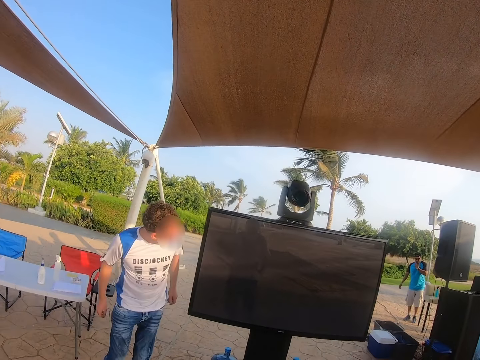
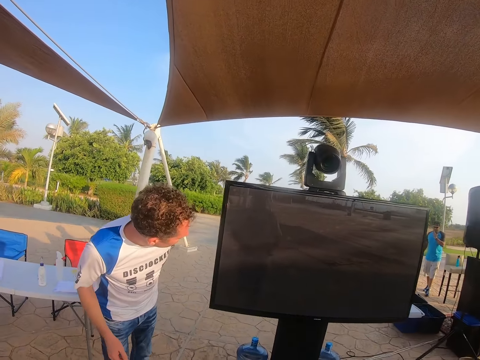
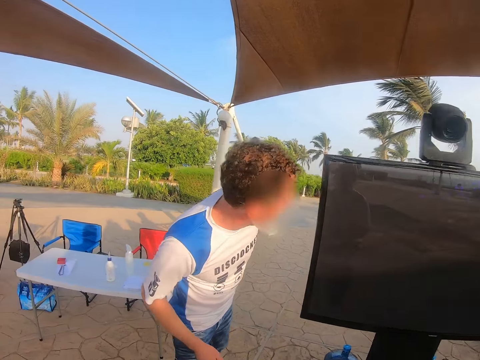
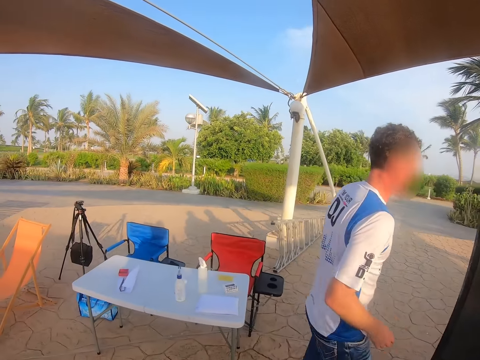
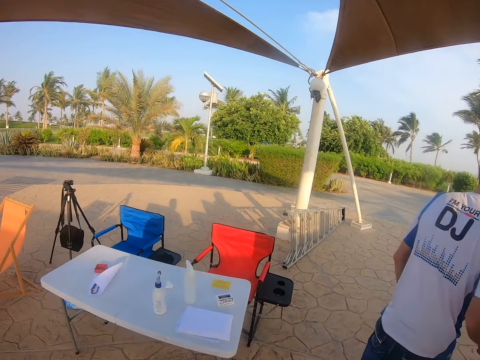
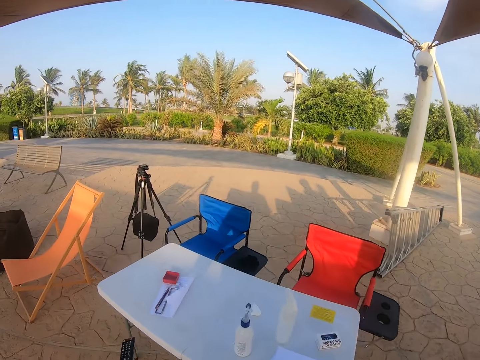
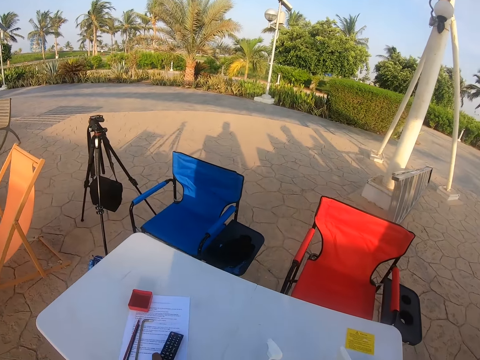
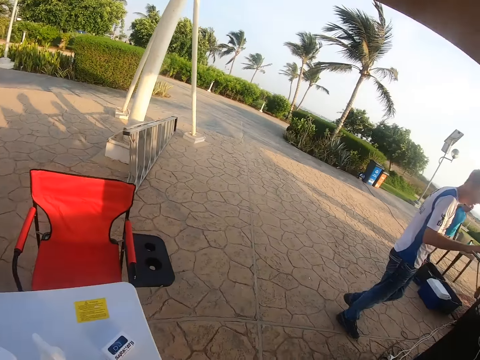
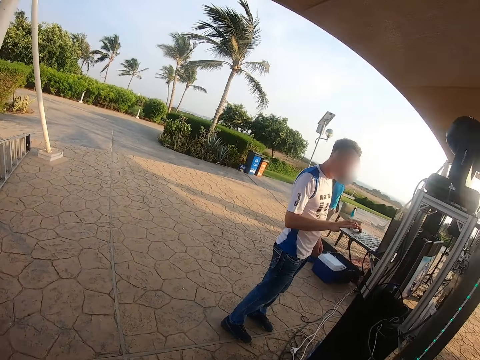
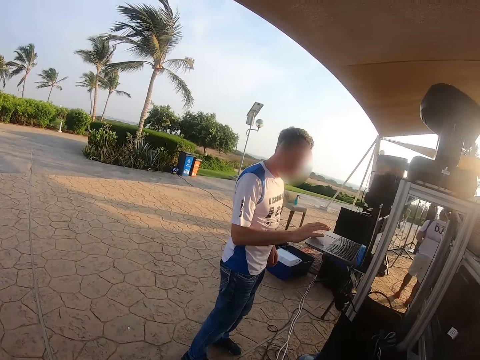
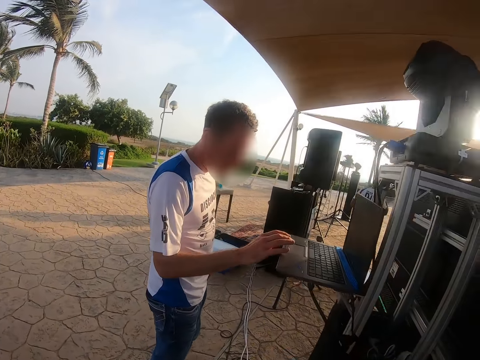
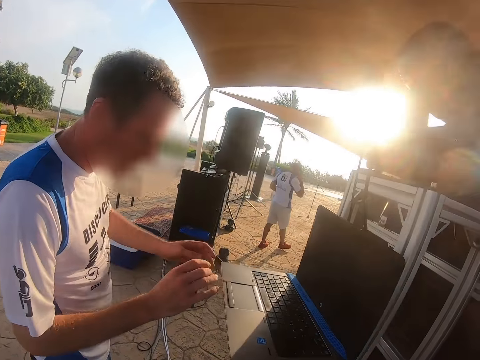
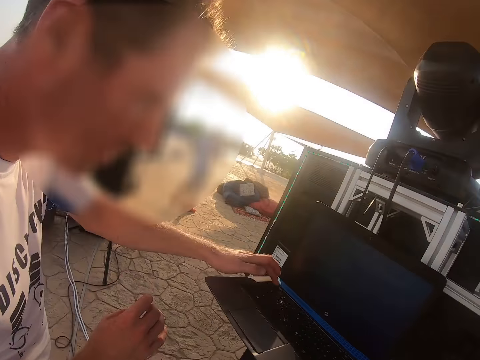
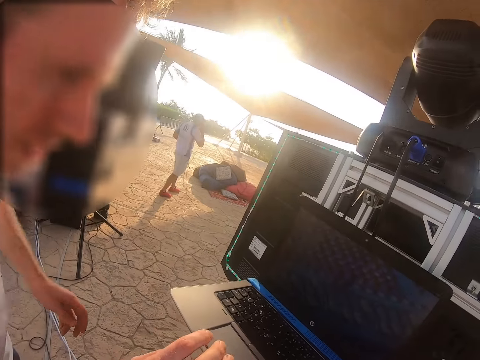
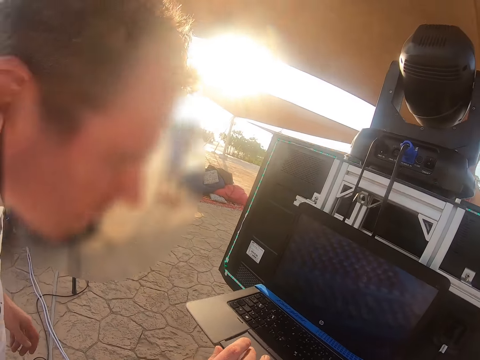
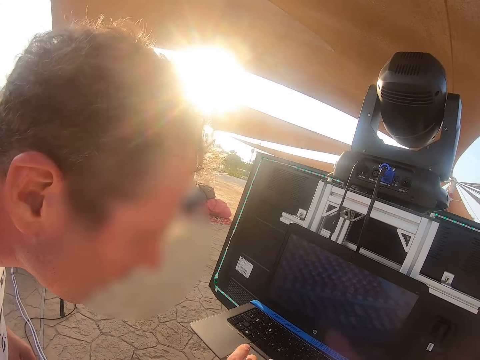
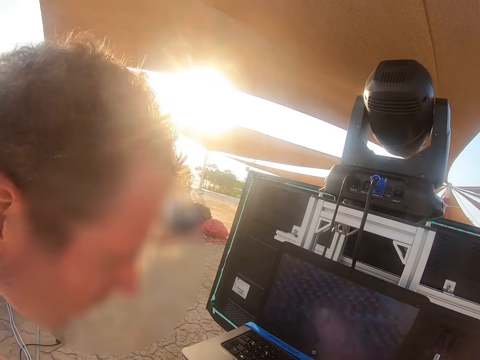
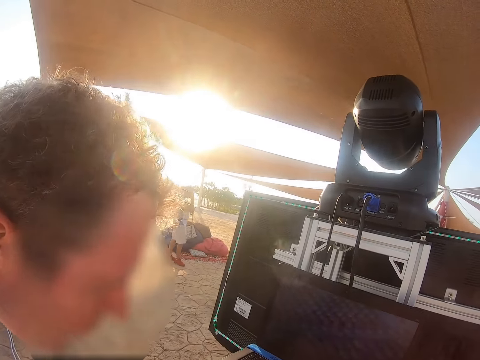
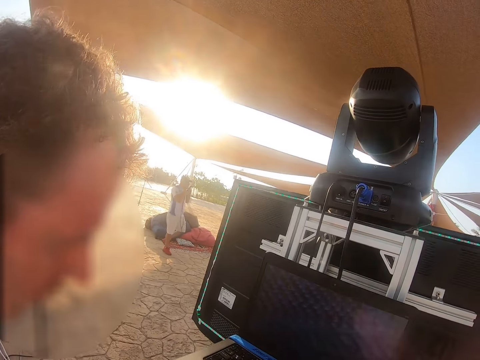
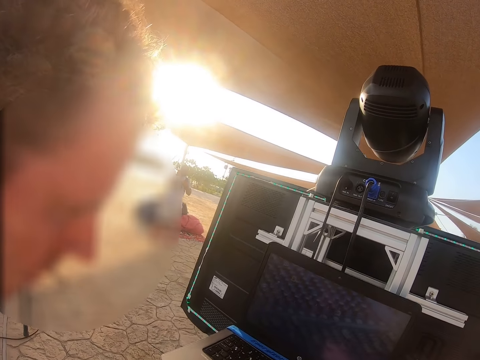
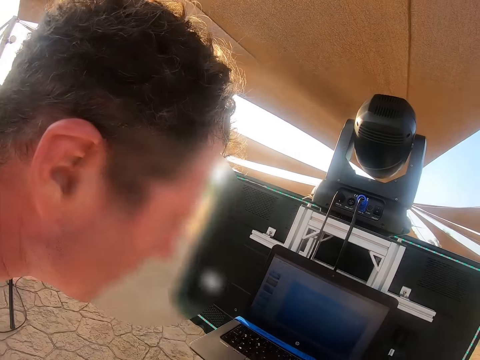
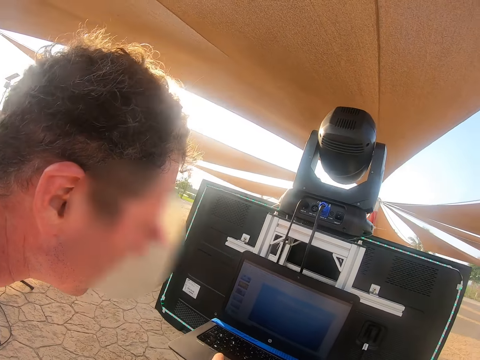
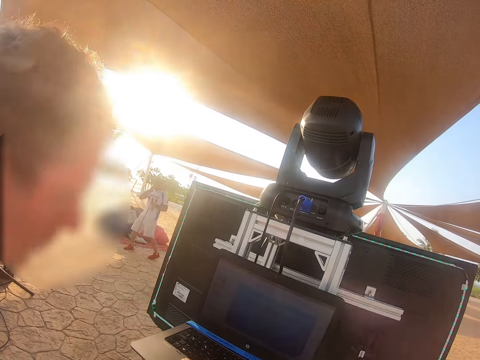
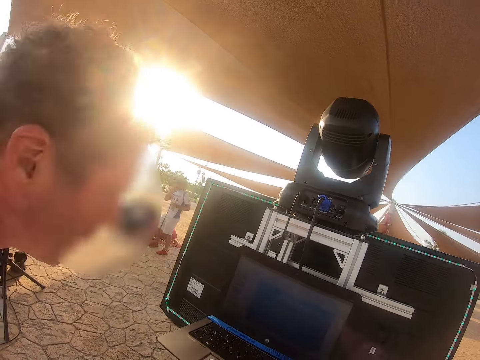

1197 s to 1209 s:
A man checks the TV. The camera wearer walks to the table, puts the remote on the table and walks toward the man. The man checks the laptop and types on the laptop.

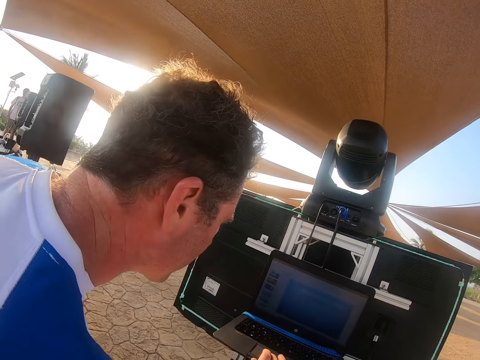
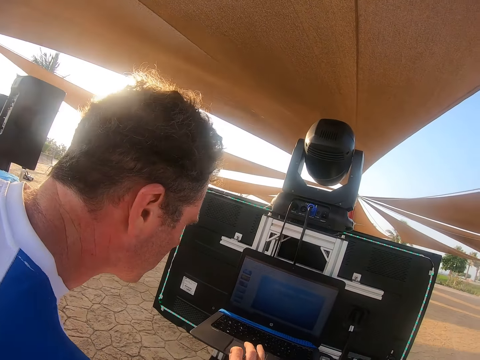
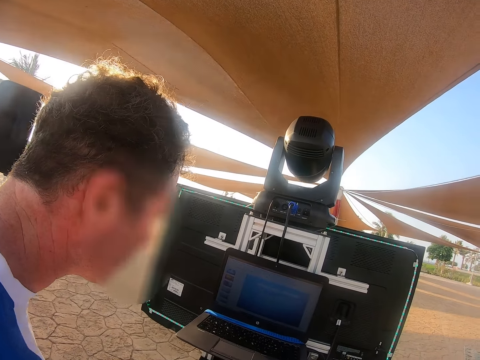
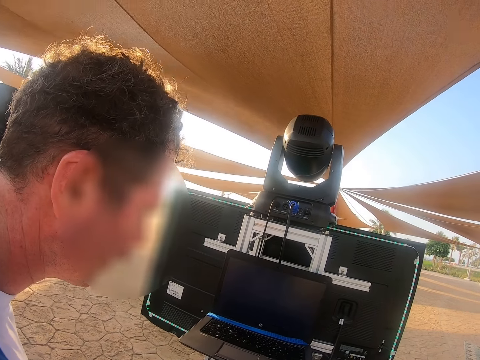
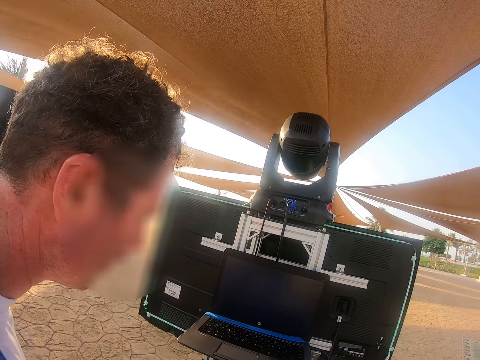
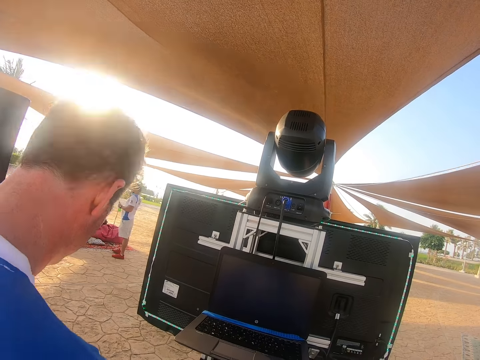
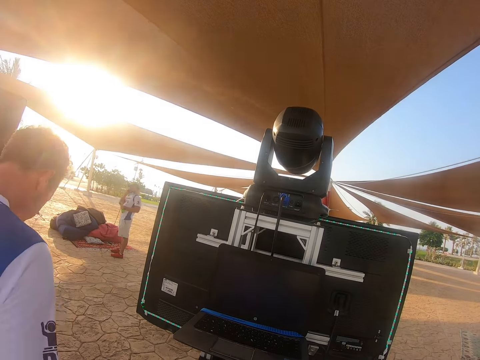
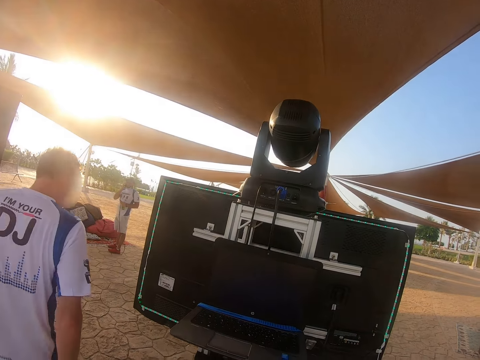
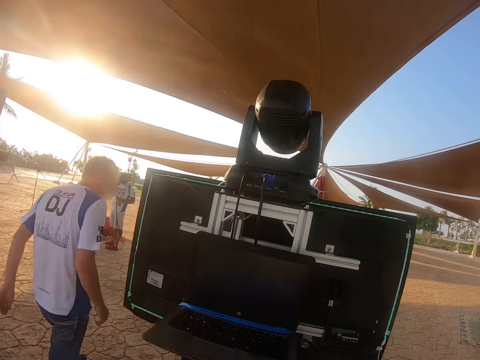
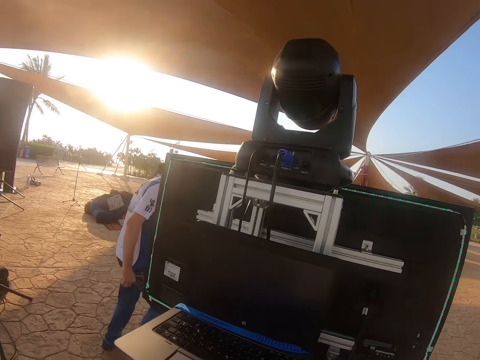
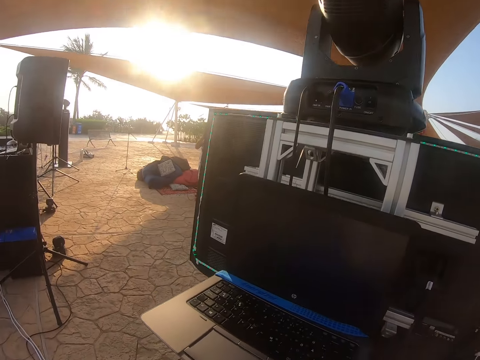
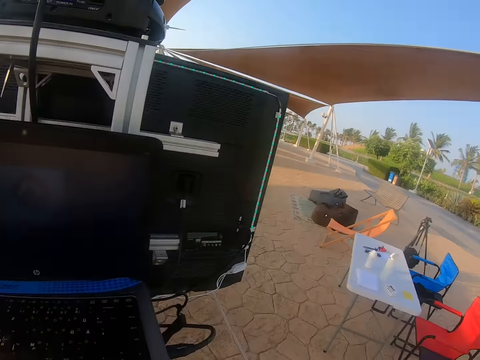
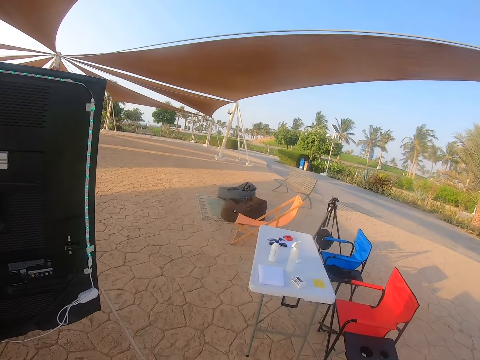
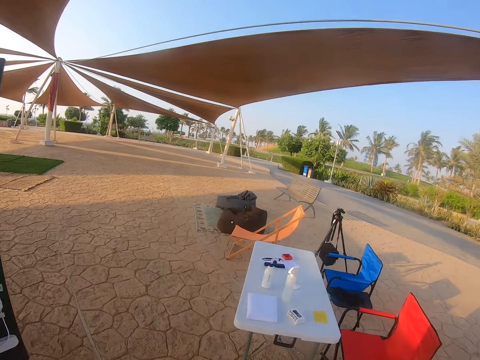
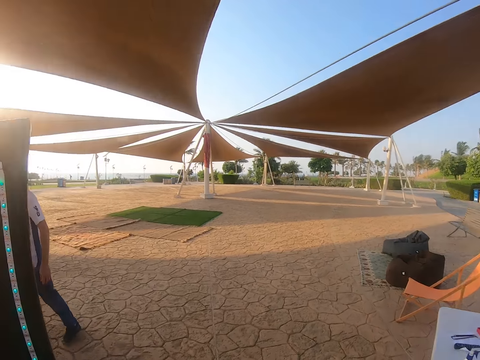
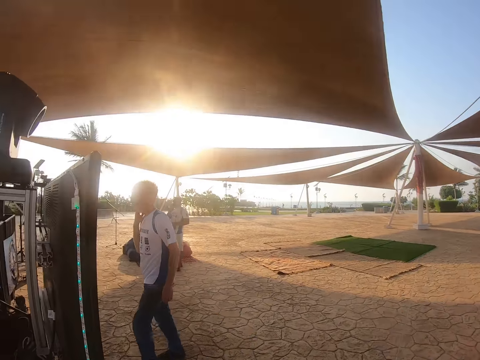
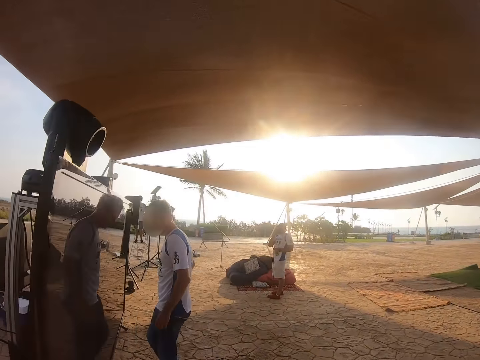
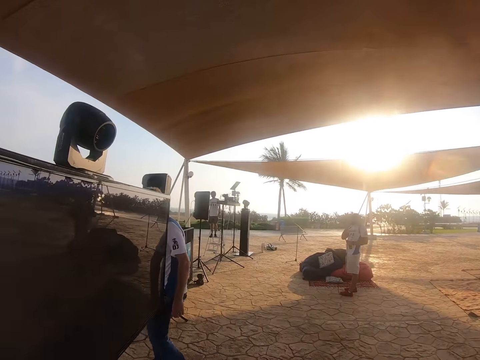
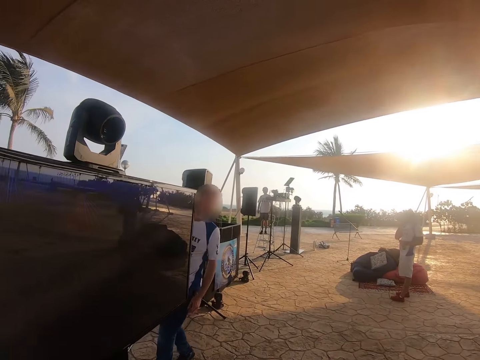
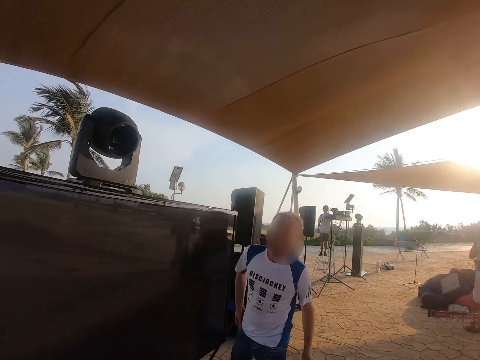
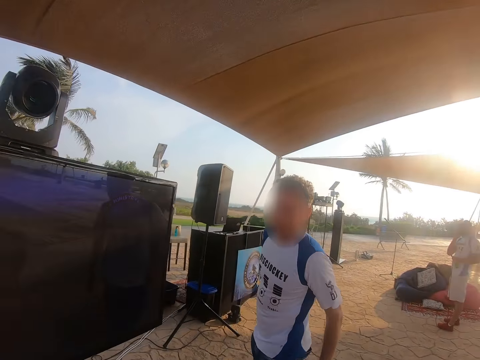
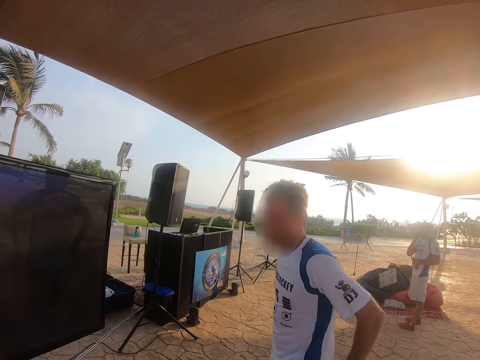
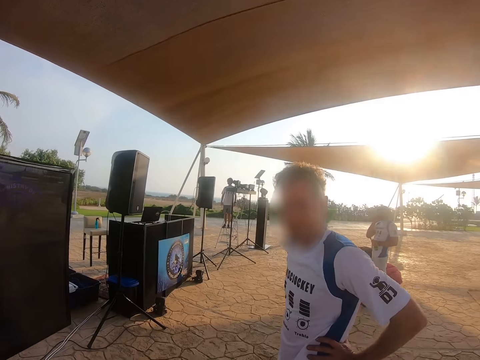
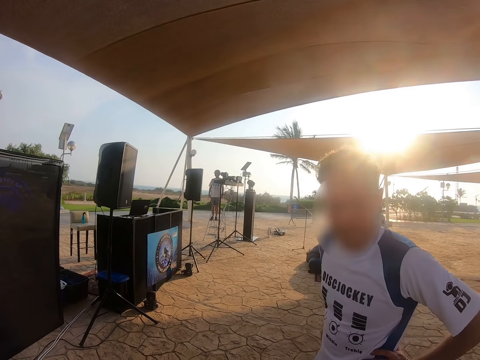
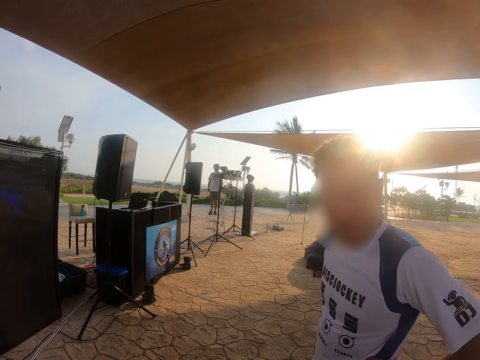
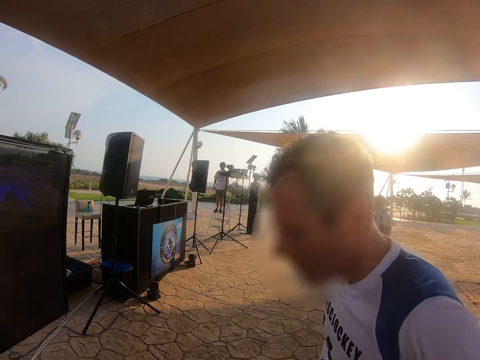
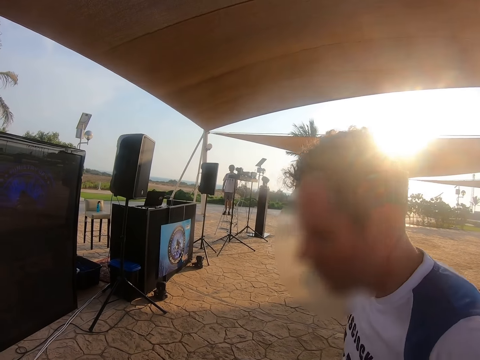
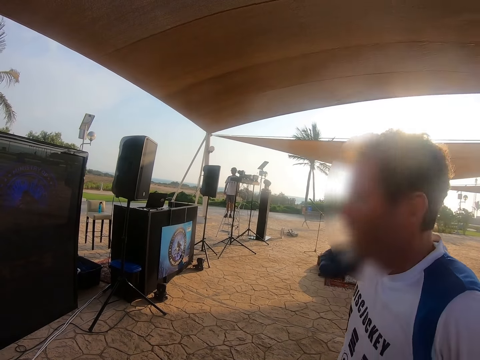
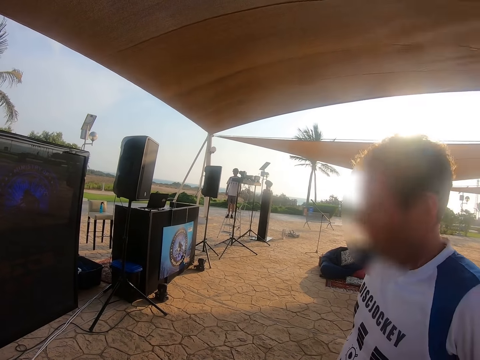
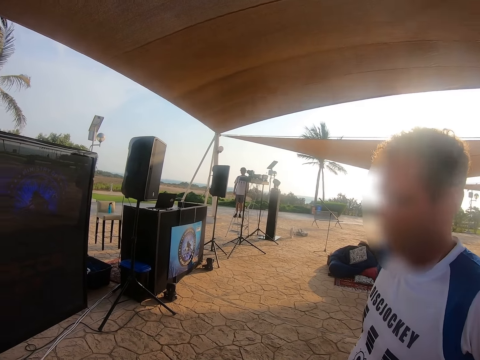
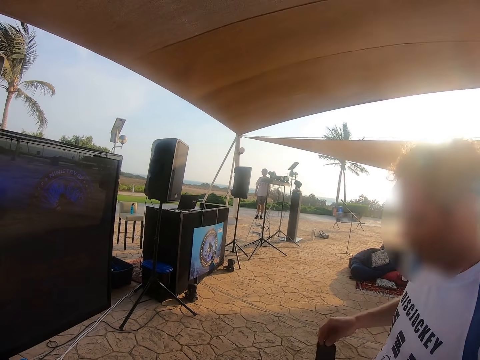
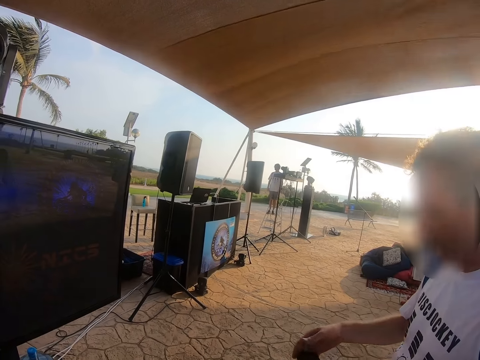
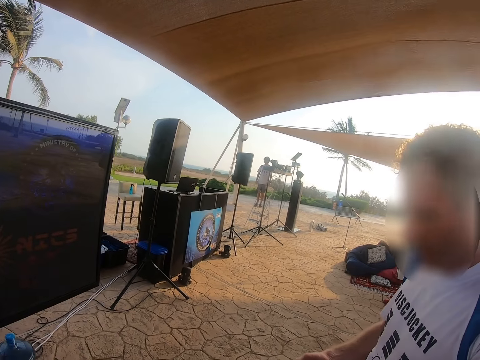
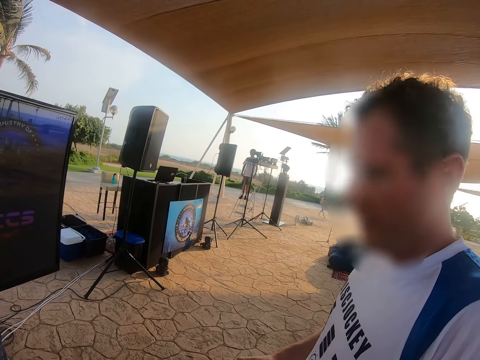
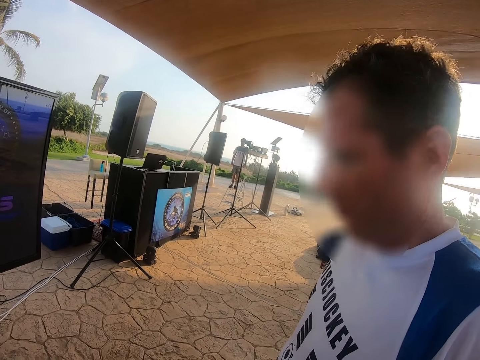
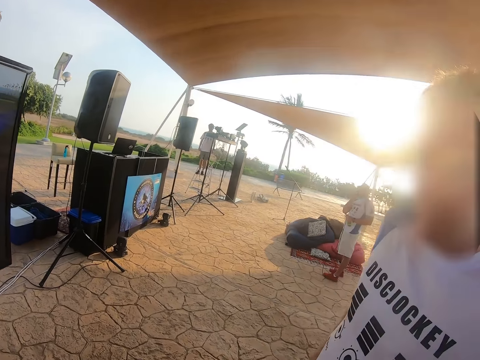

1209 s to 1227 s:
The camera wearer looks at the laptop. A man walks around the stand. The camera wearer walks beside the television and looks at the man. The man checks a phone.
